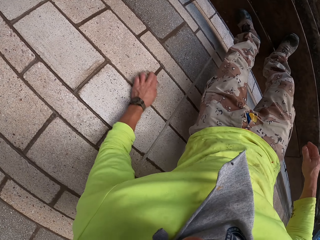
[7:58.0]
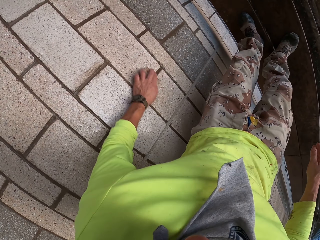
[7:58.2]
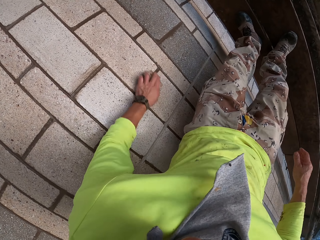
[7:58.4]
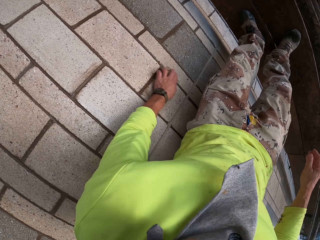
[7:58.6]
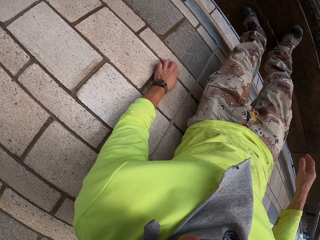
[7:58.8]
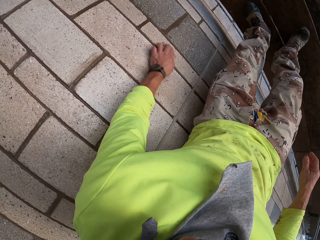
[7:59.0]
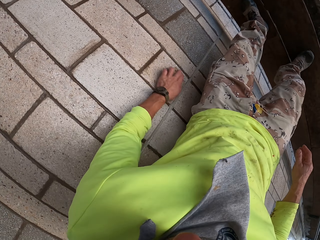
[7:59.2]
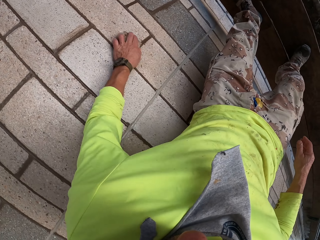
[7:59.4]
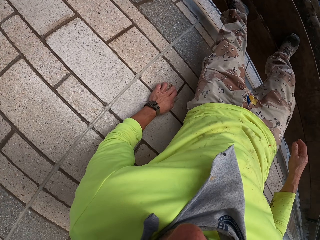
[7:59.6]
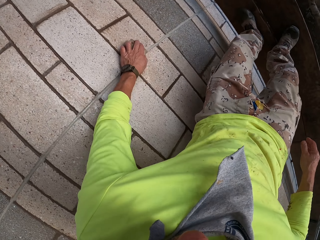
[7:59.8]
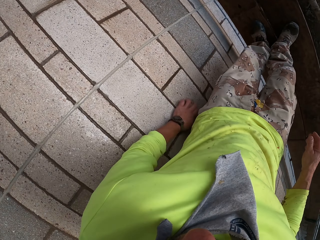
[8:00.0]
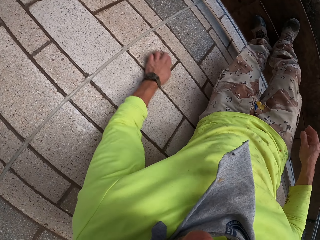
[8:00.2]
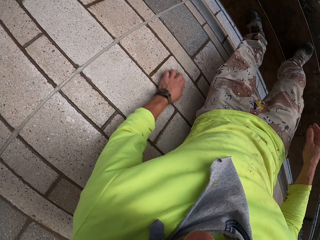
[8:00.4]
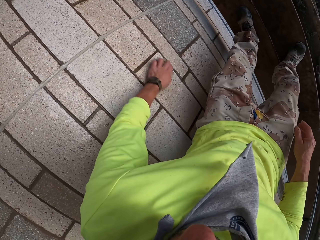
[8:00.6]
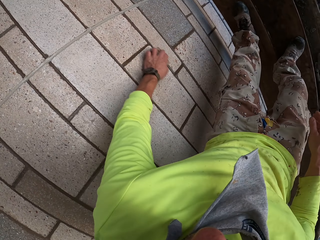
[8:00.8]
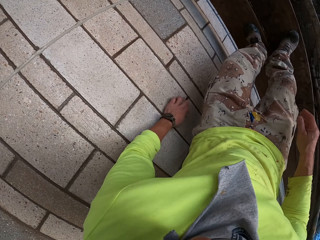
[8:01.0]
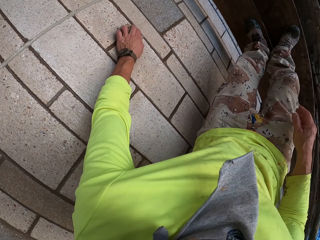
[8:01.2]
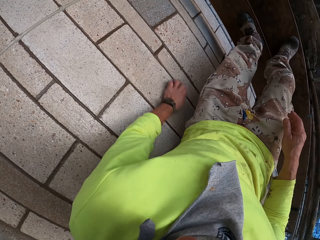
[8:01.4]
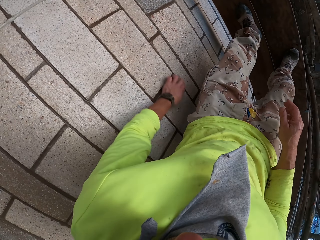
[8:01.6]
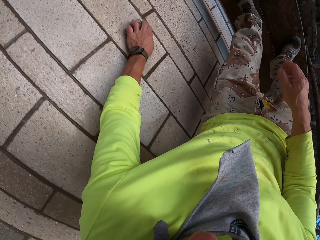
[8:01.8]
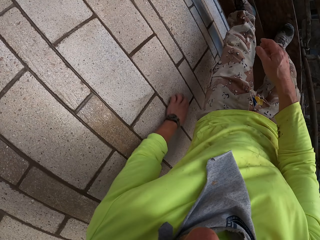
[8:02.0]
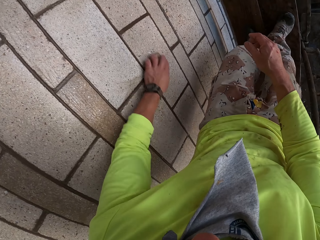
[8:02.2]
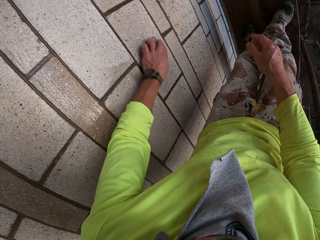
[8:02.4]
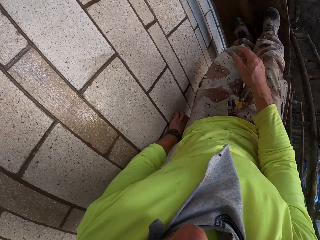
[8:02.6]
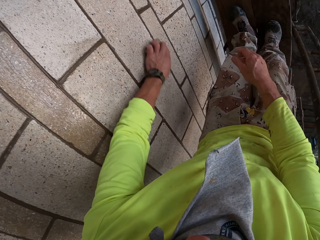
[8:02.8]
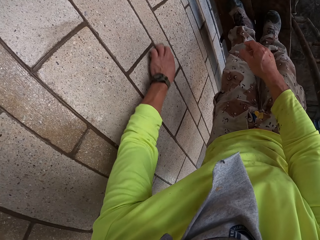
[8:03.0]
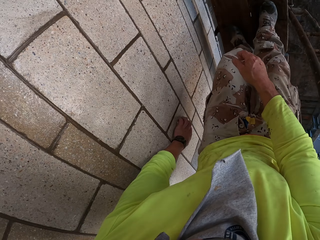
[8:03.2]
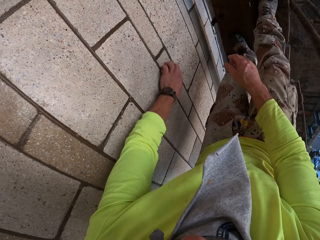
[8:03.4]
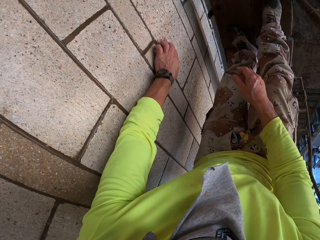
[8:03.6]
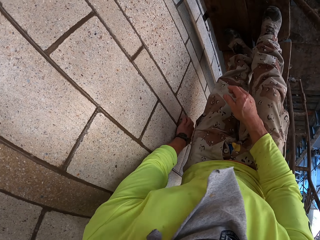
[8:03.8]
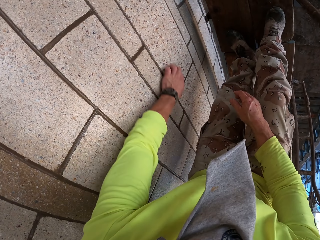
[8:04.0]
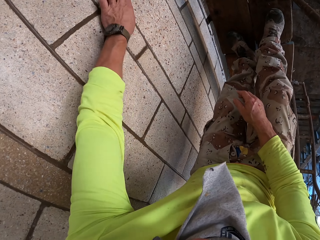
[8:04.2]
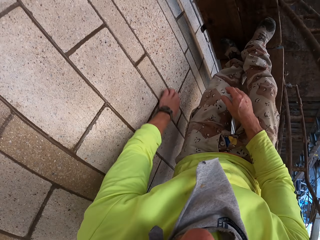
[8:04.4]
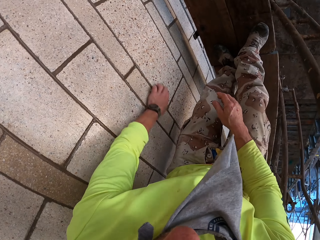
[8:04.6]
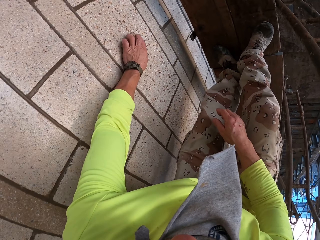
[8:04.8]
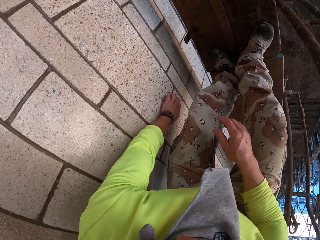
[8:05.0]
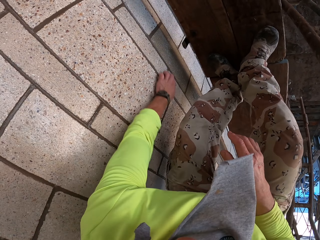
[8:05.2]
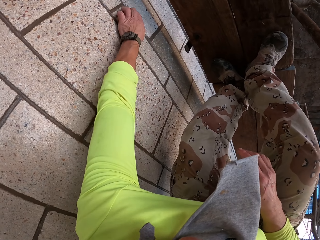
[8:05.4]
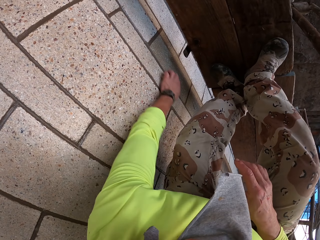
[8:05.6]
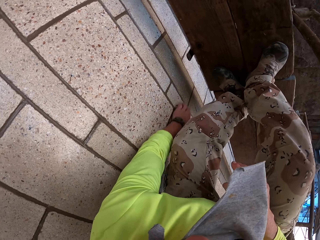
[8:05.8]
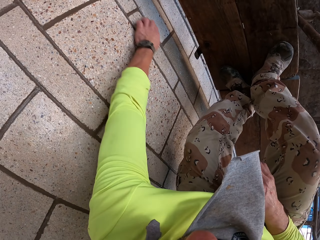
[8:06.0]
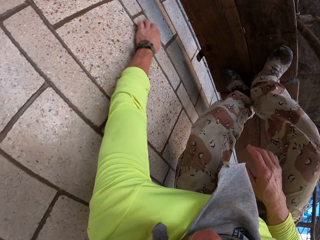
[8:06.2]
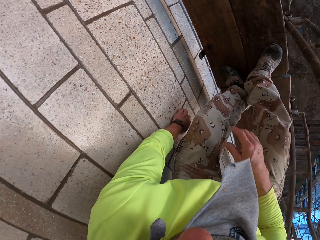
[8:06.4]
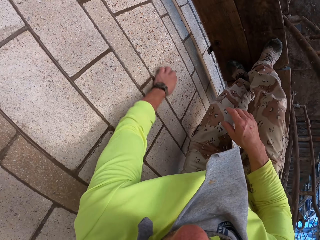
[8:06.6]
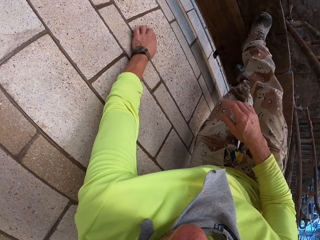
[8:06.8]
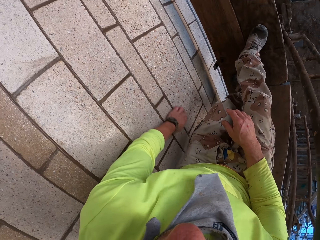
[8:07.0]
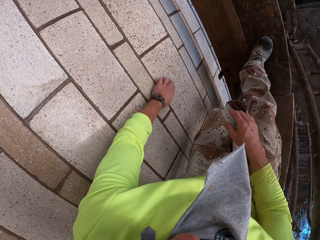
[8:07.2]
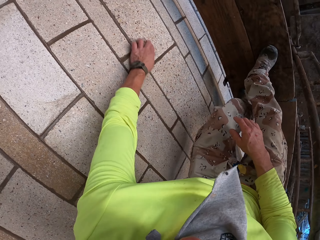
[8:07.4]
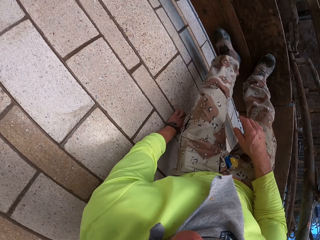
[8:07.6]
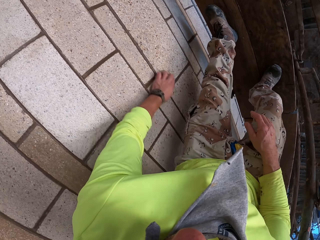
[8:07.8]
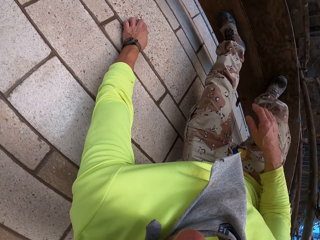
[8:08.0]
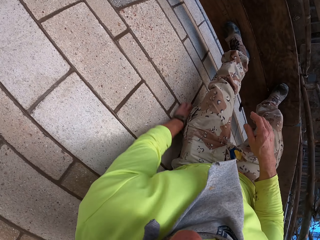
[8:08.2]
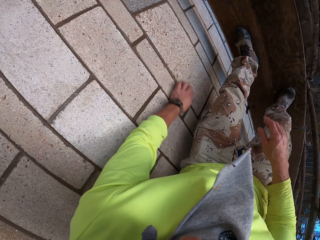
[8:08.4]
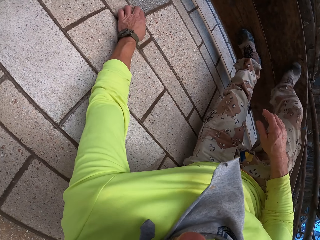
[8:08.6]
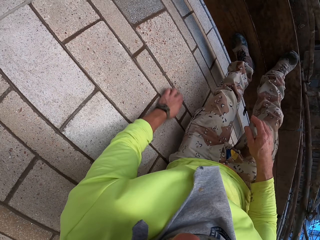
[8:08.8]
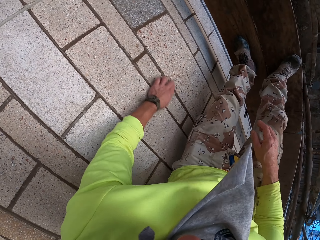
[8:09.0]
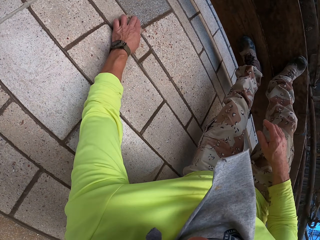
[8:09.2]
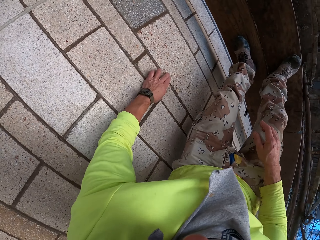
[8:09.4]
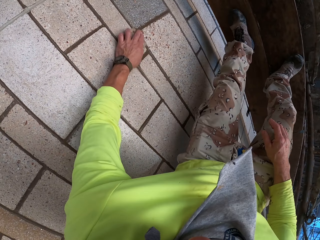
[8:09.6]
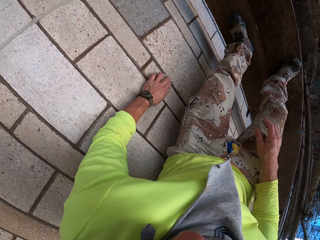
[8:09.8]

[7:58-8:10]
The camera wearer moves.

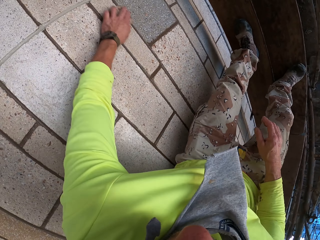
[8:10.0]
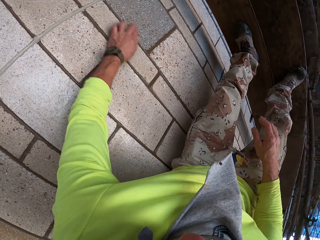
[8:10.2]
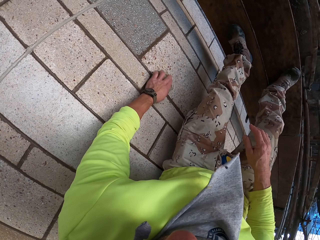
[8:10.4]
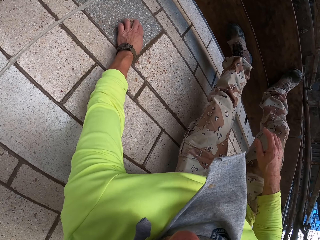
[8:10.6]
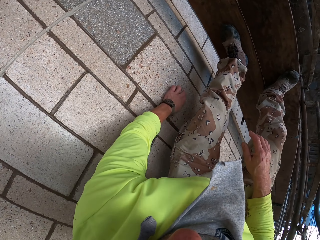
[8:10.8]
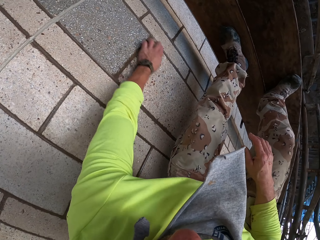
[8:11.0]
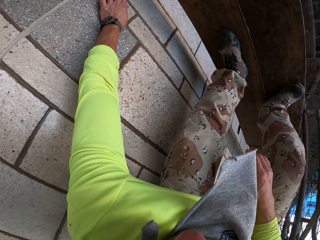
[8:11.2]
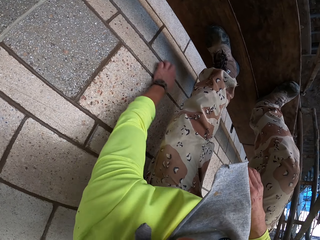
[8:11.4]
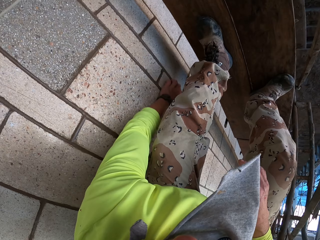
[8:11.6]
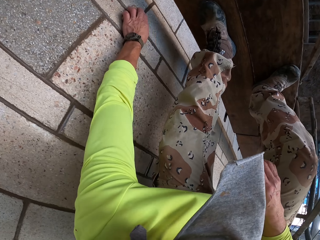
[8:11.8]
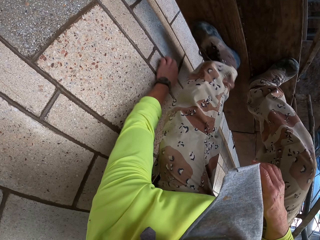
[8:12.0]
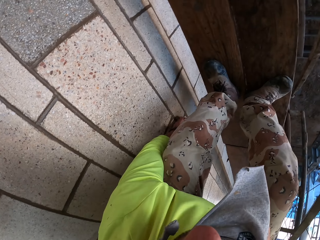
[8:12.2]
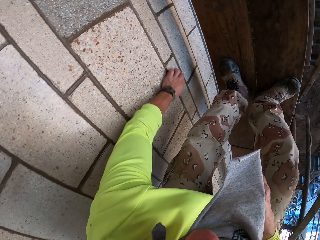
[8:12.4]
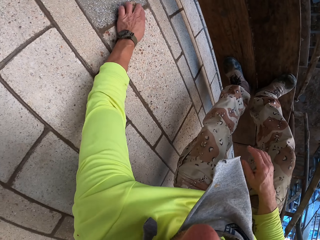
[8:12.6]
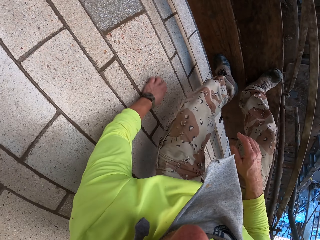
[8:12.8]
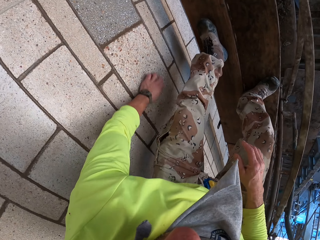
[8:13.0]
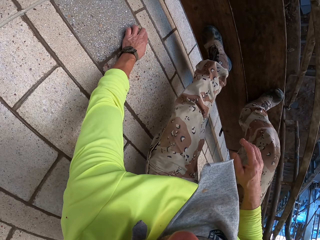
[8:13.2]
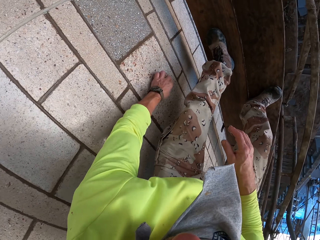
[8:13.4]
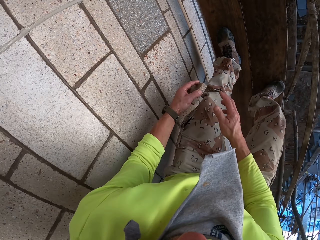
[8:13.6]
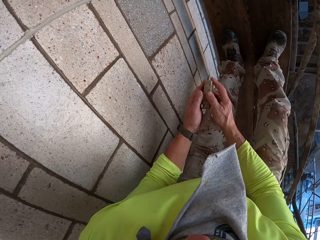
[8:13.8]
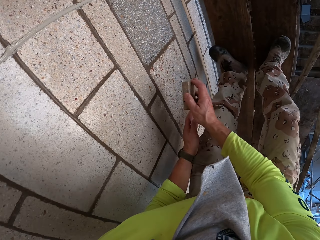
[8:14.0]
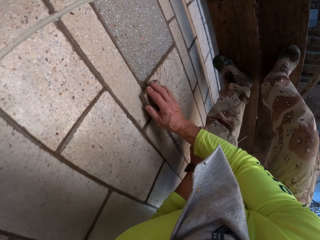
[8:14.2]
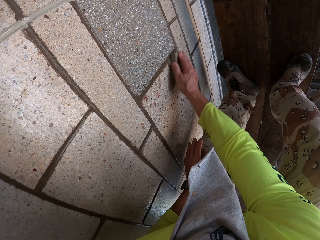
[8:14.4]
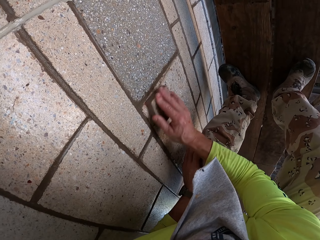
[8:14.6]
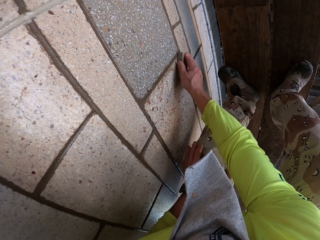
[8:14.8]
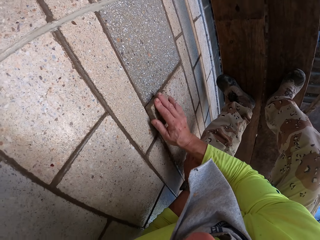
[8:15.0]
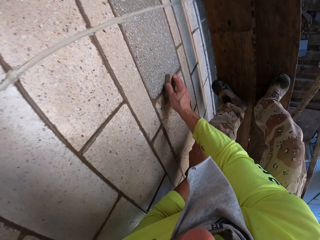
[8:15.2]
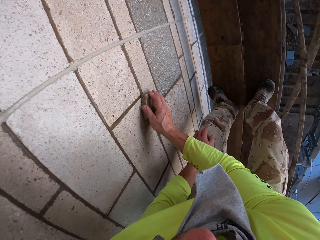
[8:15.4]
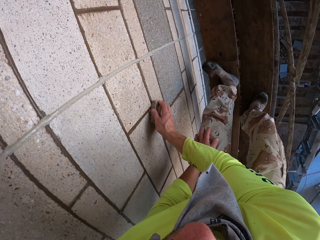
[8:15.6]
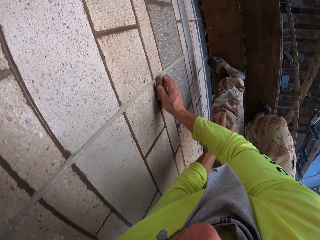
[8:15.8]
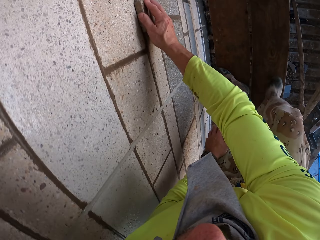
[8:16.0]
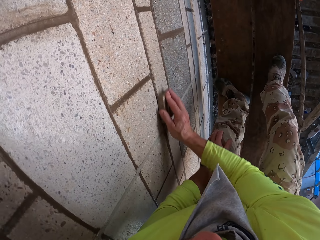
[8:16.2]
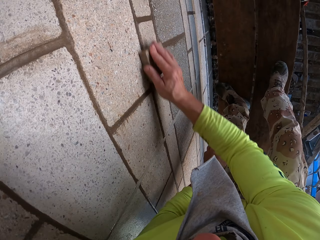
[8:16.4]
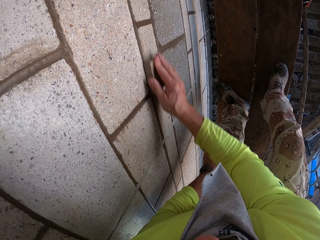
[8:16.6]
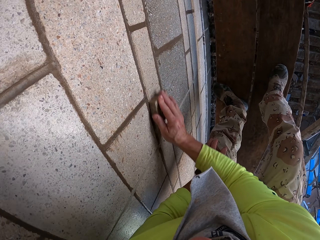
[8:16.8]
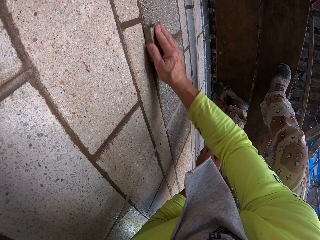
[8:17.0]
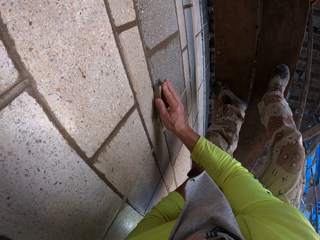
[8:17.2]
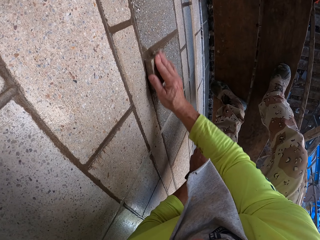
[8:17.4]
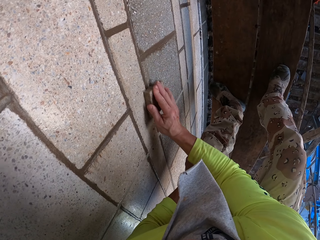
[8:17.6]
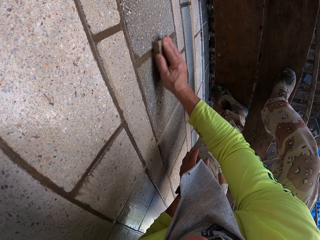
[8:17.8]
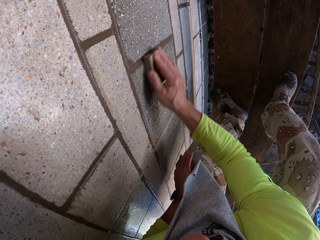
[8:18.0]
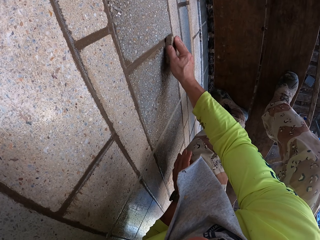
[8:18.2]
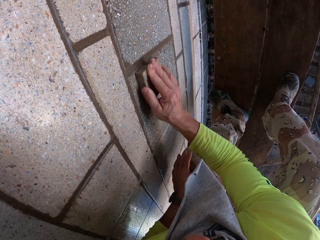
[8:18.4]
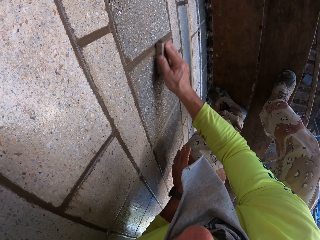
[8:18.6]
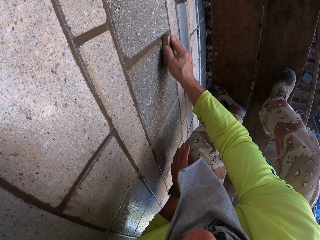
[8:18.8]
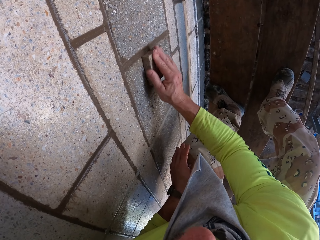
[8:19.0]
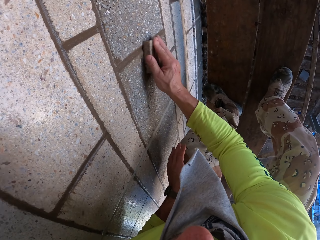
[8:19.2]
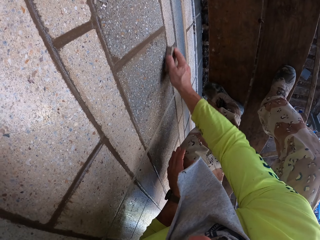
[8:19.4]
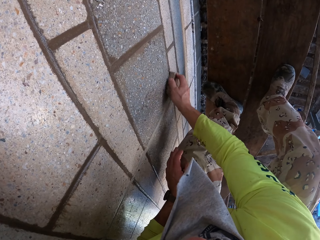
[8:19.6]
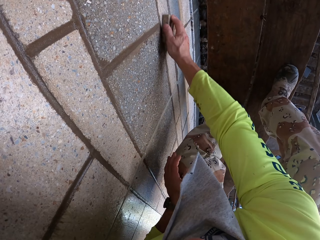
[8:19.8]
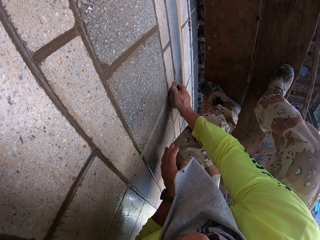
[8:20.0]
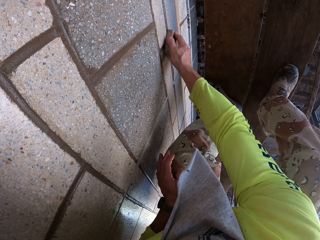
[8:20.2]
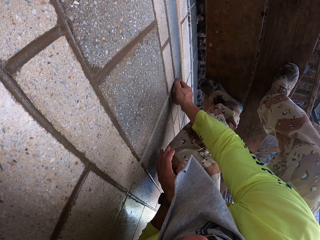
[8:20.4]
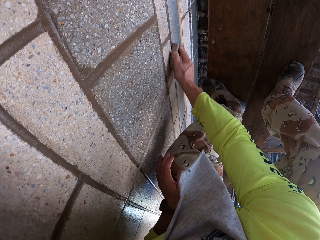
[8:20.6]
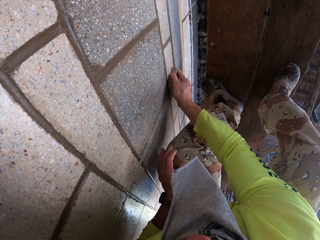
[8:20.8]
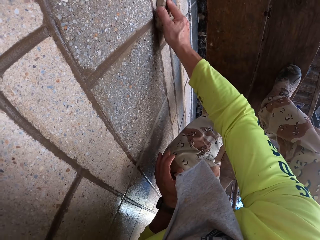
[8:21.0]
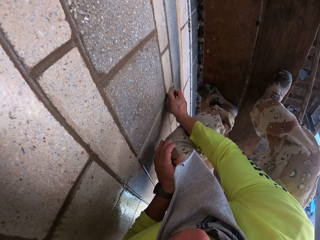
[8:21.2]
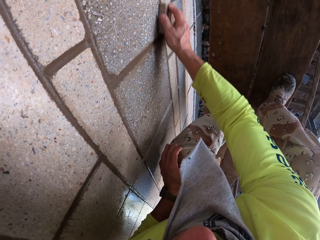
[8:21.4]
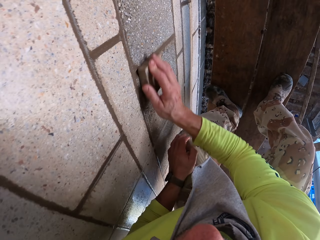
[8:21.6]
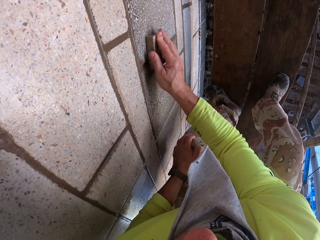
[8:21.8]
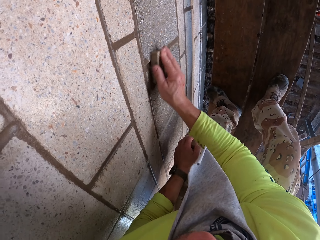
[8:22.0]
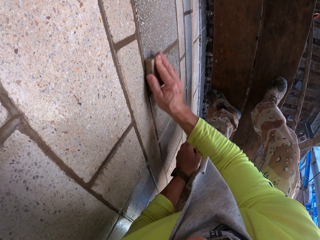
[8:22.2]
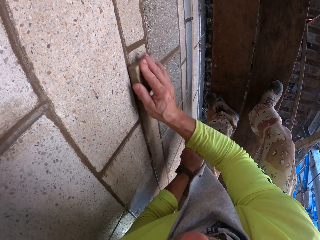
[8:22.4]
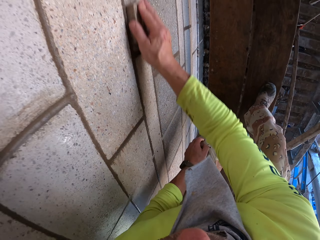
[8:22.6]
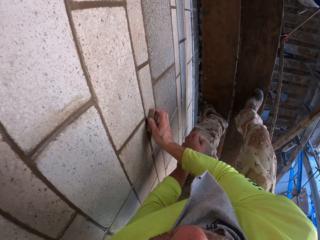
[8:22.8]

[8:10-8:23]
The camera wearer bends down. They scrub a wall. They hold the scrub sponge with the right hand. They hold the left knee. They scrub the wall and move.
